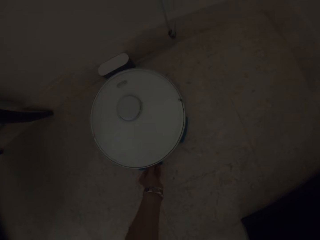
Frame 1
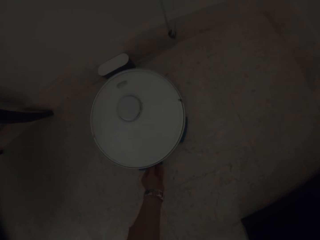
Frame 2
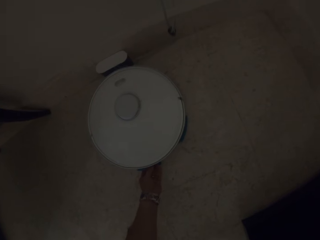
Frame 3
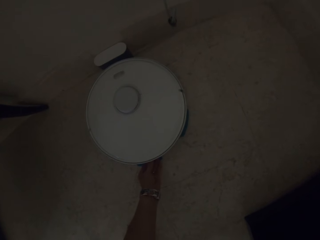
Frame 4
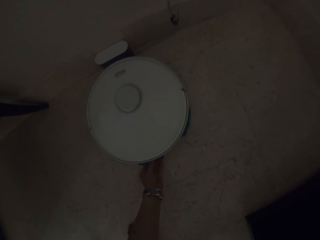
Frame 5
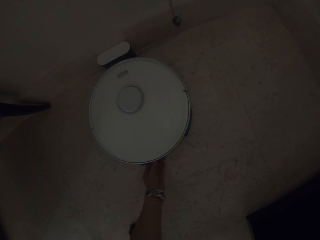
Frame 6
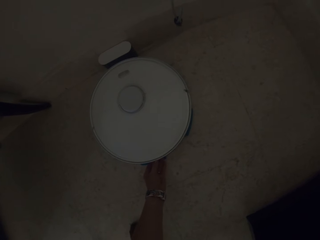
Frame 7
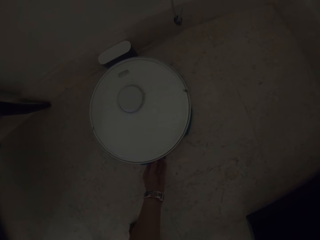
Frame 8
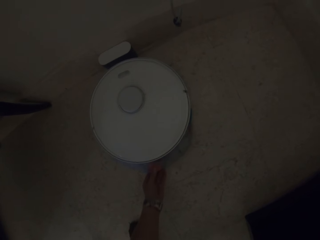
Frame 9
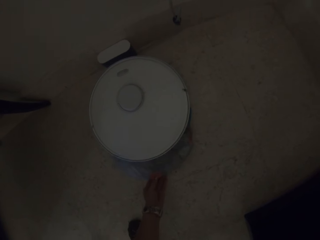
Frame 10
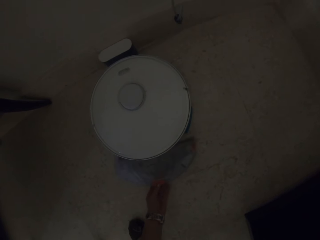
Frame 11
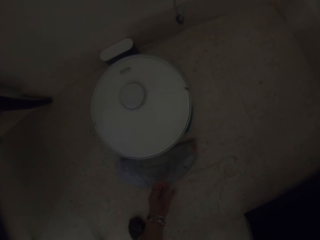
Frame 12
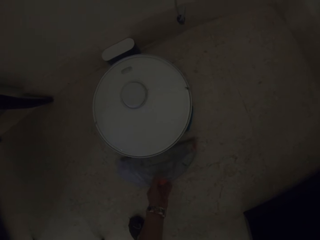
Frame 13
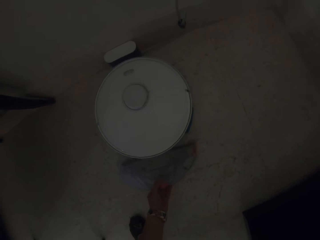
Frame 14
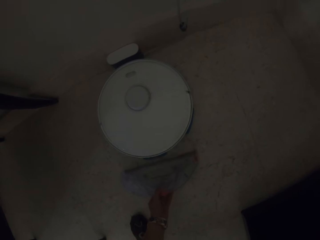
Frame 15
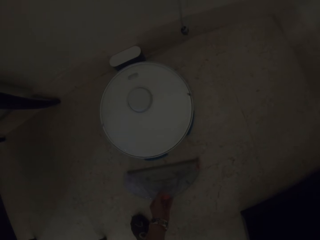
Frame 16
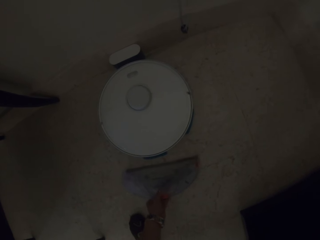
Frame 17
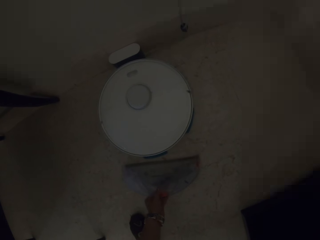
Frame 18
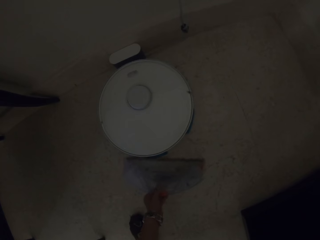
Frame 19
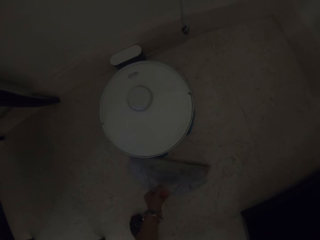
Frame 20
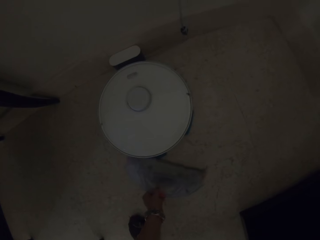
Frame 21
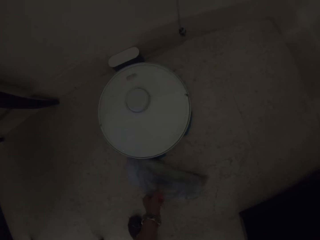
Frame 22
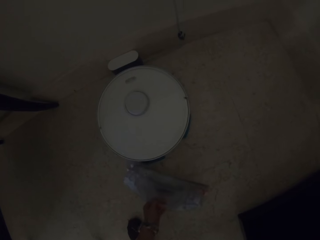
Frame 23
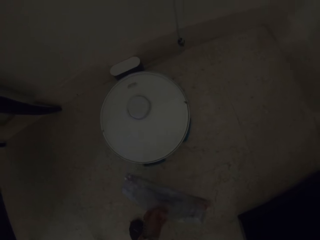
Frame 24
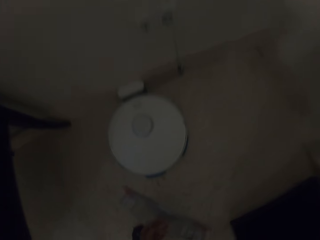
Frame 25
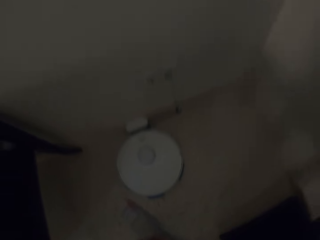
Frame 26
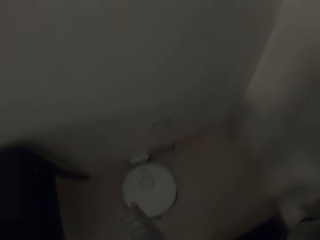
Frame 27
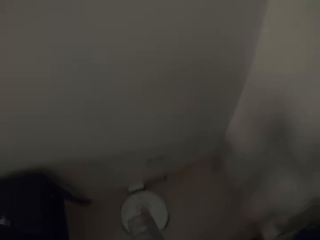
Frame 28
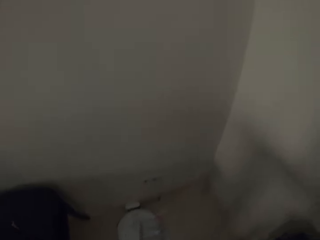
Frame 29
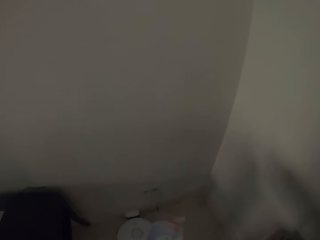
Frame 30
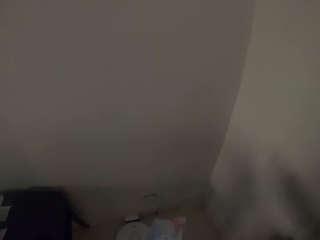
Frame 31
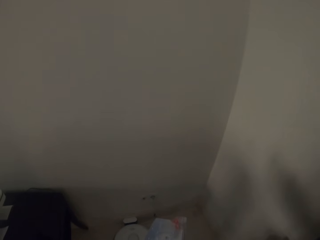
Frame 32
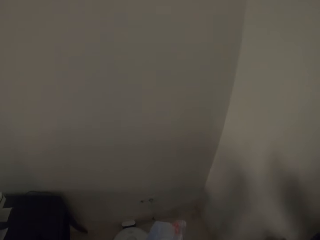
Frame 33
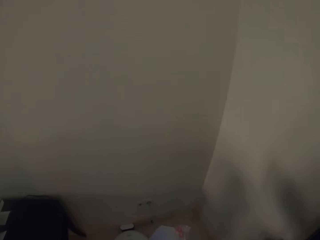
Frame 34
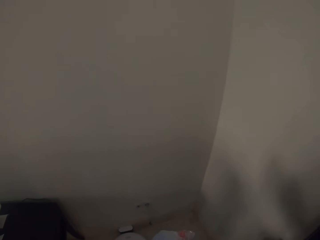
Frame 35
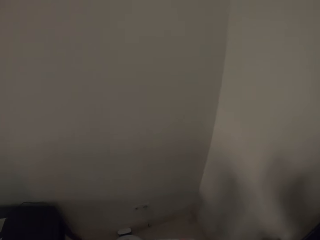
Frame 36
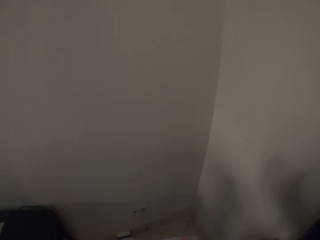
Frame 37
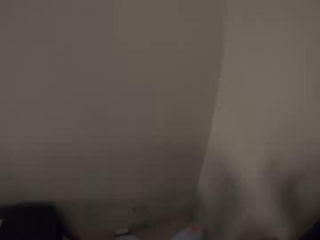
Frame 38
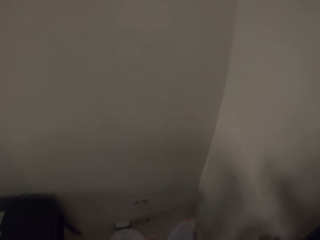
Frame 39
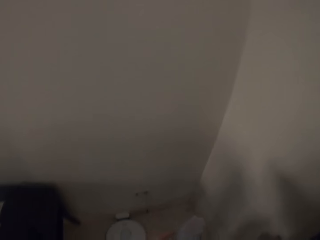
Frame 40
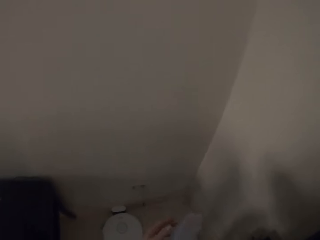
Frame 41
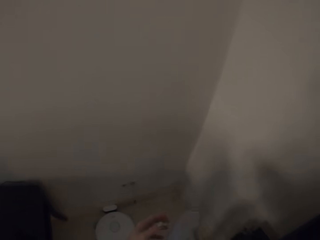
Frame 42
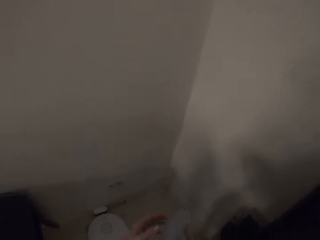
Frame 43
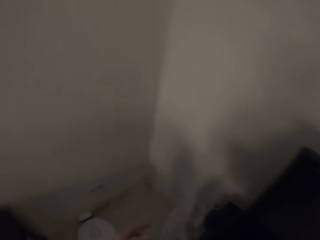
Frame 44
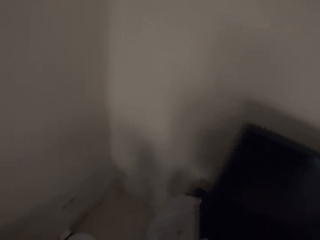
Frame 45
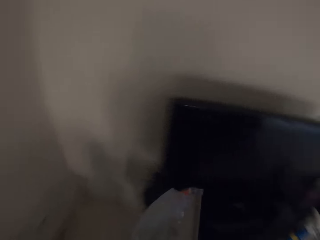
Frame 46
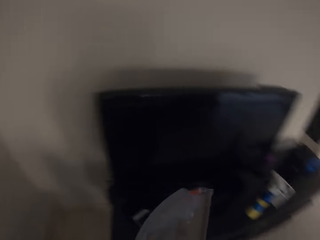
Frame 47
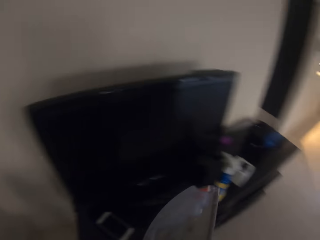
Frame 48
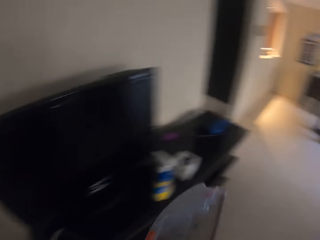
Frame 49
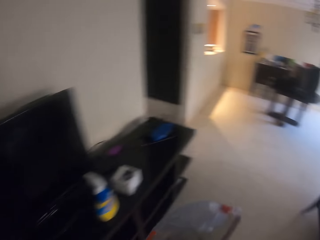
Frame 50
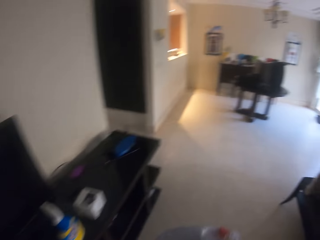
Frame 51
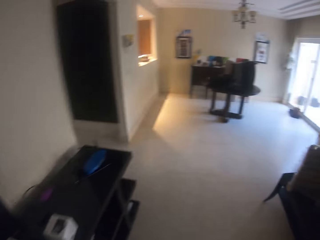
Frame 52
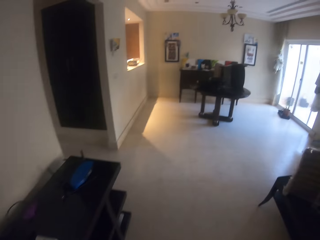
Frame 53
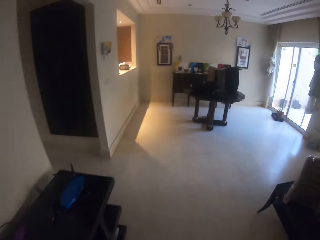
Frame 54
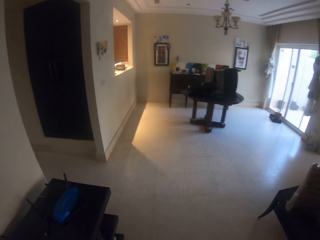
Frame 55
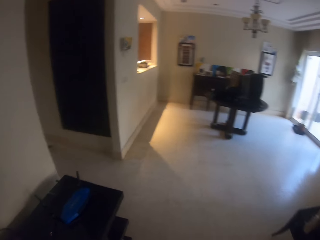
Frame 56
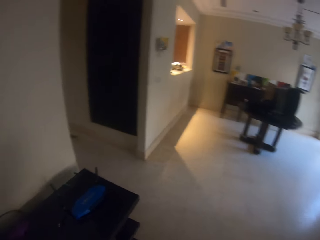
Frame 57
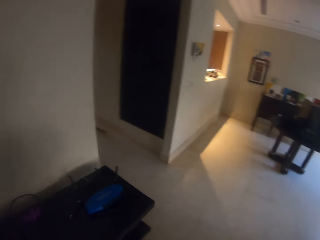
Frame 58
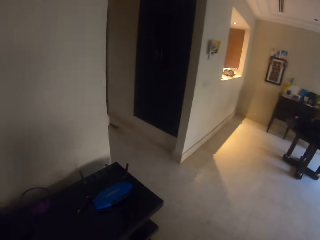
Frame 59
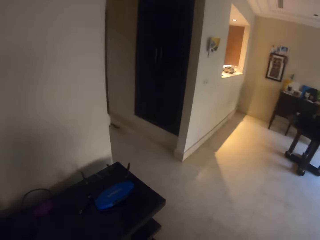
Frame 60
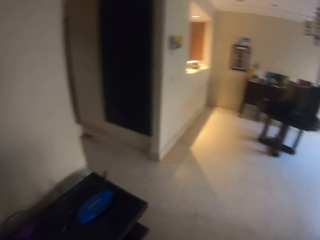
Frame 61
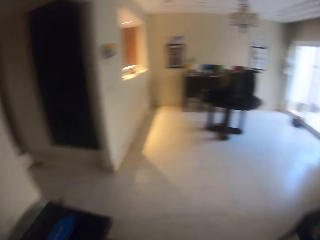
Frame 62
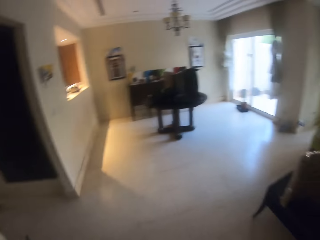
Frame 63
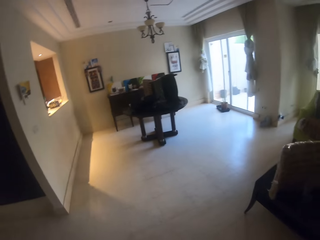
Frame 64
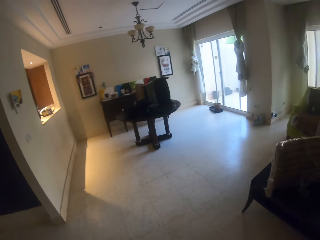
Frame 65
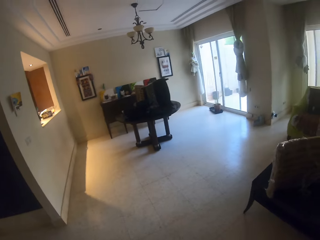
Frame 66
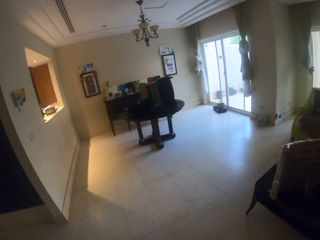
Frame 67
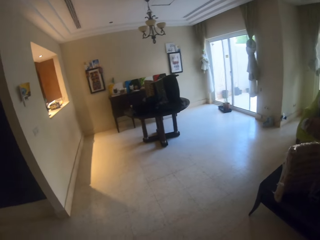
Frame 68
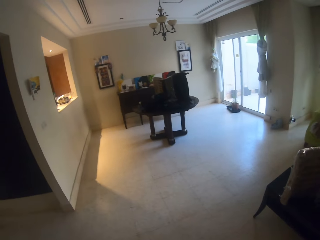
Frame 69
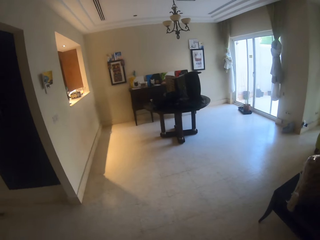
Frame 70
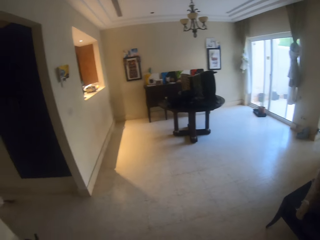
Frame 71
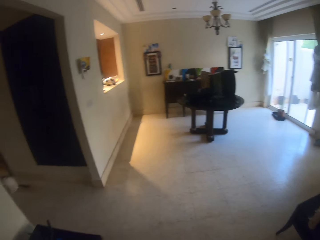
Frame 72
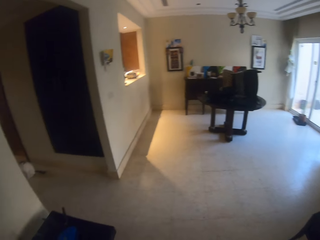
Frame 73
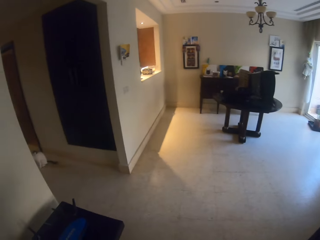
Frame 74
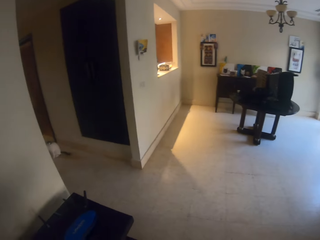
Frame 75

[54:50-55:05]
The camera wearer touches the AC. They remove something from the AC. They pick up something. They hold the object. They turn around. They look around.

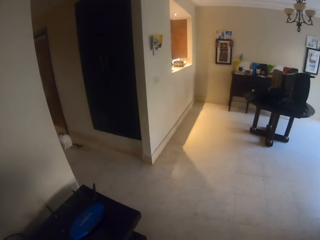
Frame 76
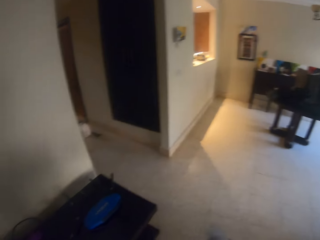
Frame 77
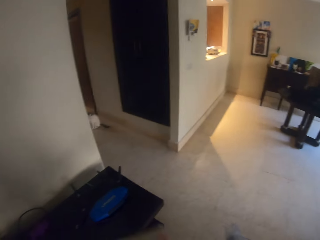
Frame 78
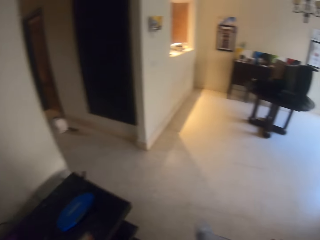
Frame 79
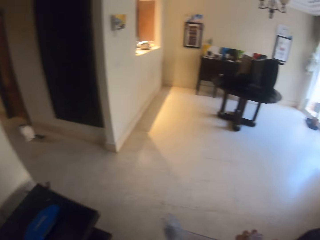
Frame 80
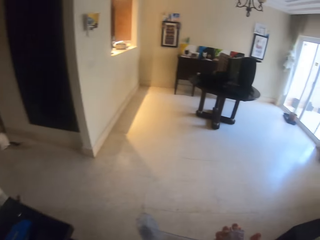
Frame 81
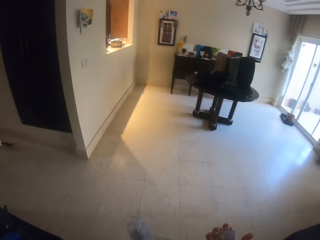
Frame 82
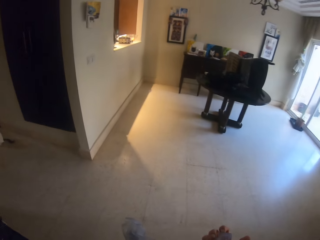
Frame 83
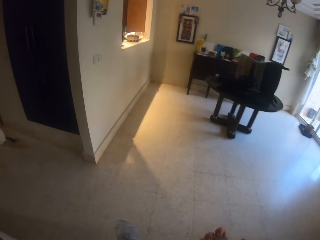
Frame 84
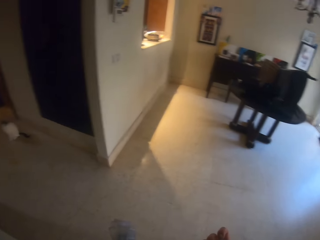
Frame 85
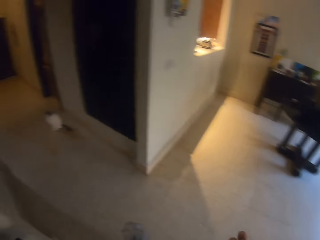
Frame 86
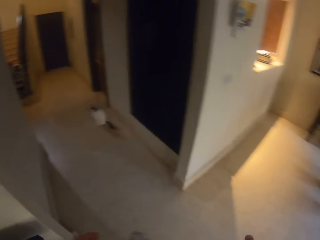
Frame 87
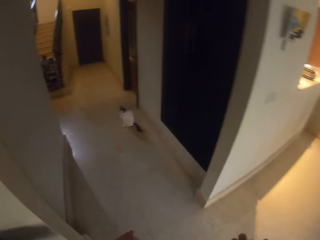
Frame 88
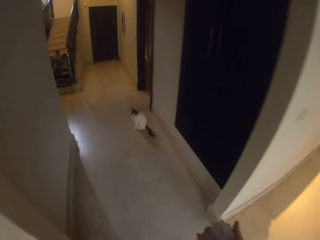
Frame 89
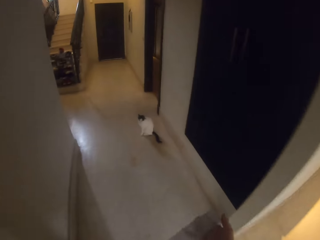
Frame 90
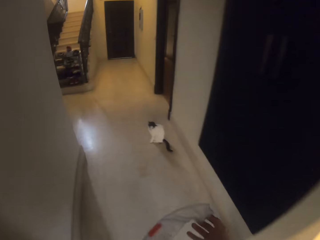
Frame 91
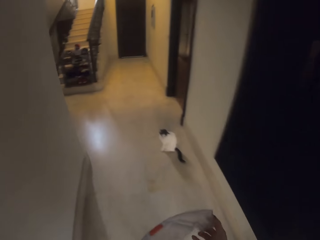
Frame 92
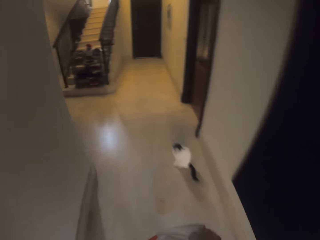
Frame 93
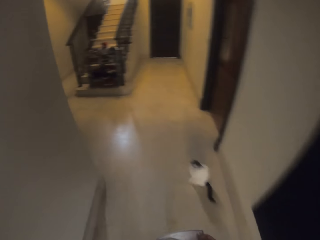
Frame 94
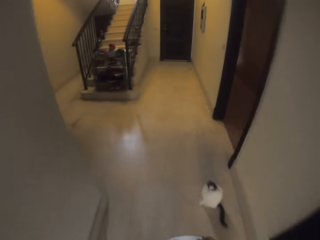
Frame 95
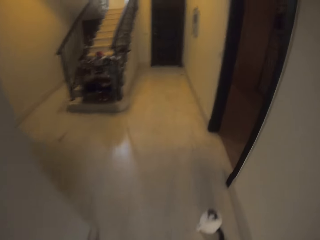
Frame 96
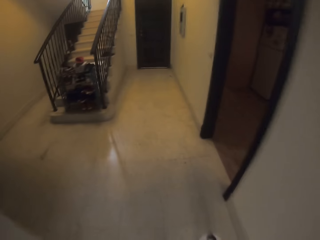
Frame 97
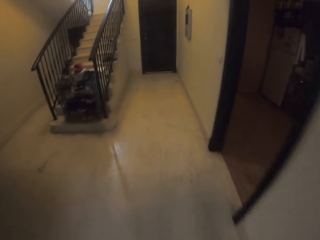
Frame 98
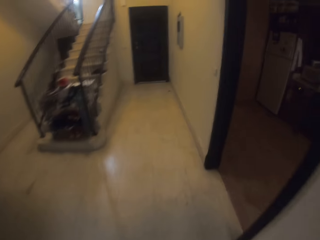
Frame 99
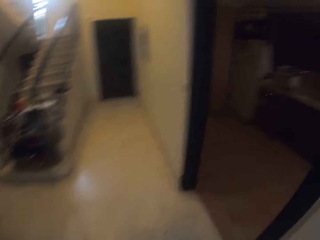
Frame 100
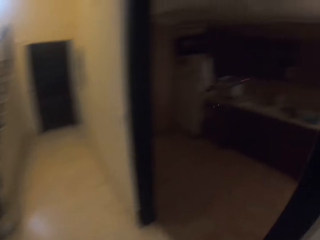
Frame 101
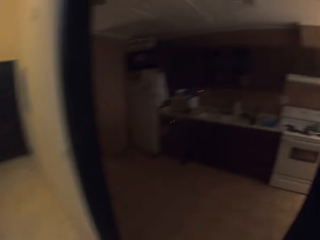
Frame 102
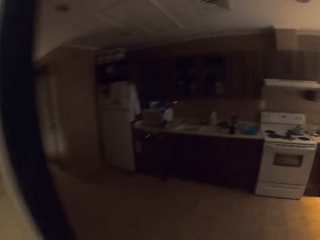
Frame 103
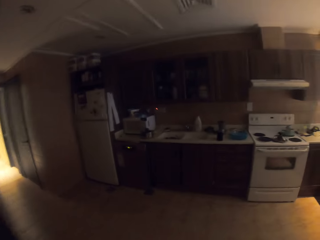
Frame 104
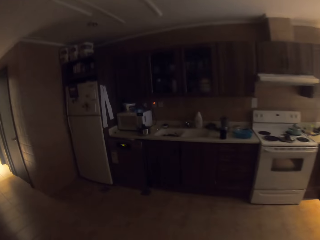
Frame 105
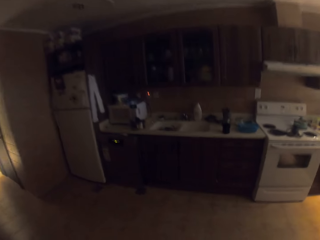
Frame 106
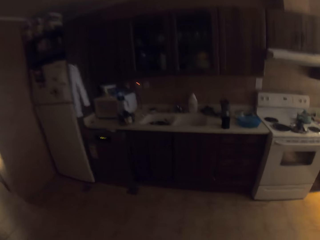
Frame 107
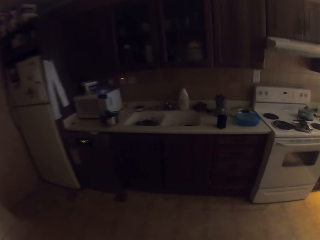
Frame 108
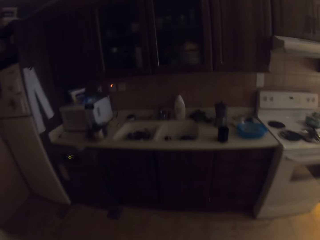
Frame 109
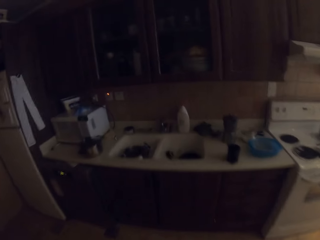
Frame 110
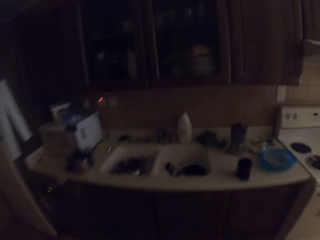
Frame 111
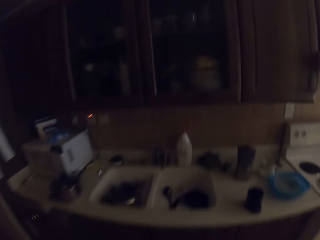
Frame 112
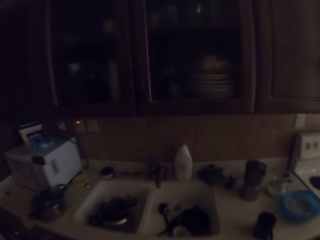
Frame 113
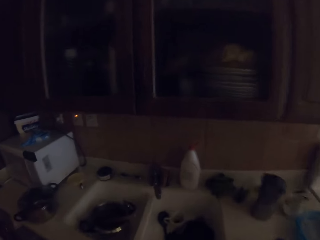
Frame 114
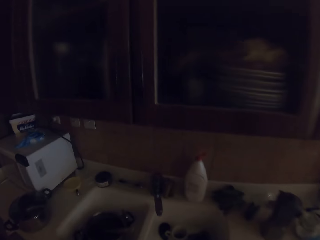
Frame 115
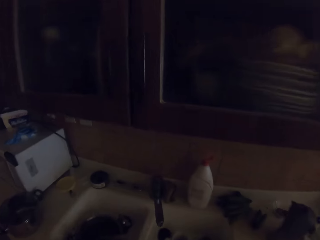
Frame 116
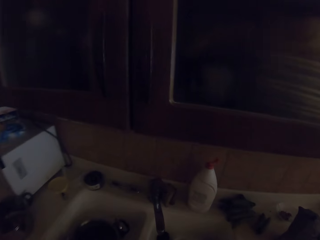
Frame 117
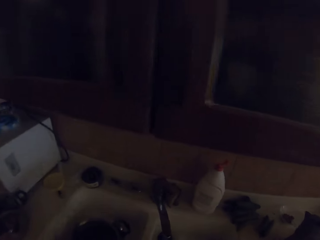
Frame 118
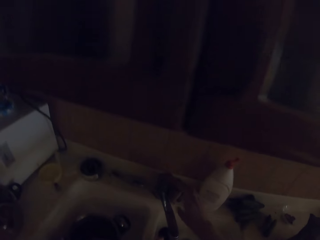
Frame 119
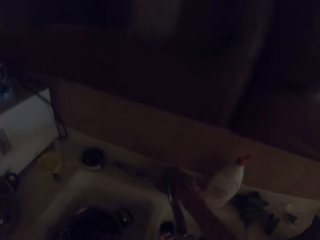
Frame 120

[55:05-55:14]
The camera wearer enters the kitchen.
